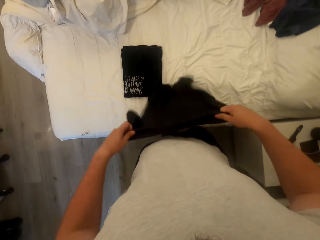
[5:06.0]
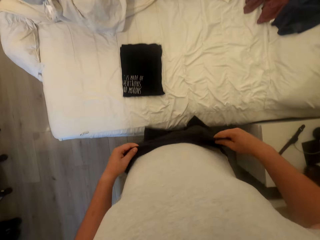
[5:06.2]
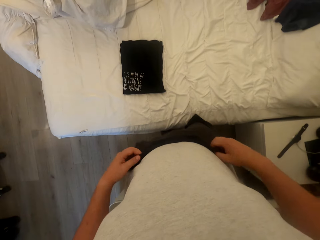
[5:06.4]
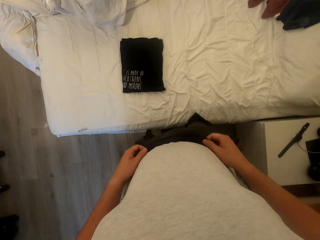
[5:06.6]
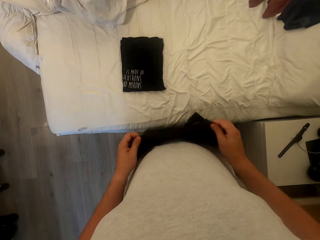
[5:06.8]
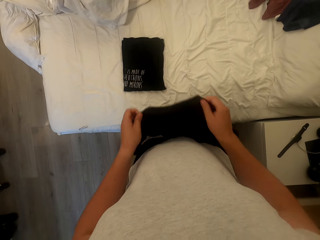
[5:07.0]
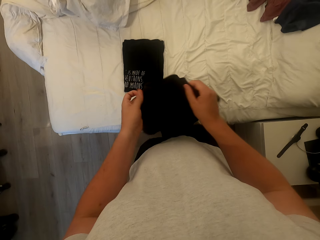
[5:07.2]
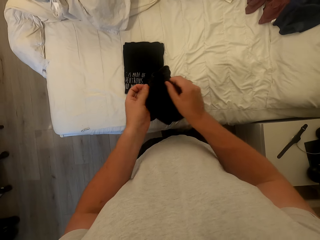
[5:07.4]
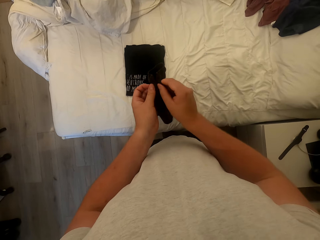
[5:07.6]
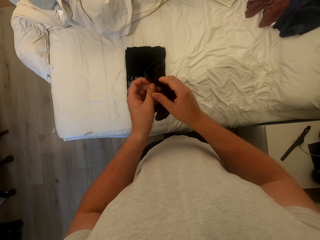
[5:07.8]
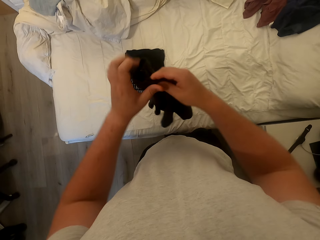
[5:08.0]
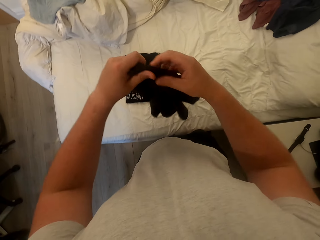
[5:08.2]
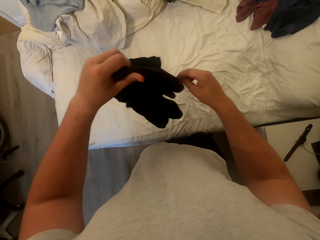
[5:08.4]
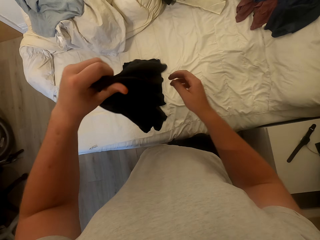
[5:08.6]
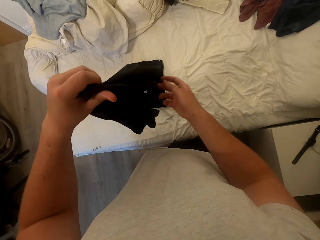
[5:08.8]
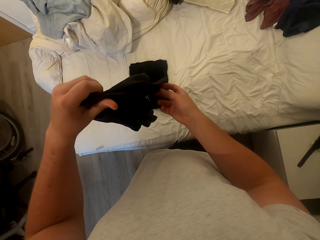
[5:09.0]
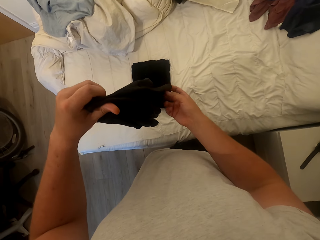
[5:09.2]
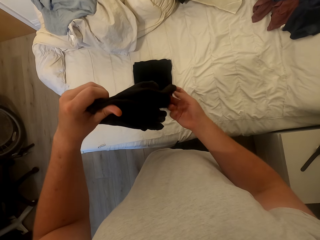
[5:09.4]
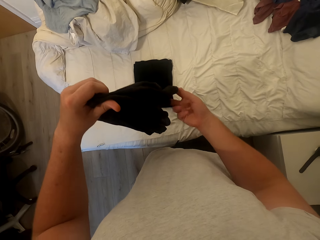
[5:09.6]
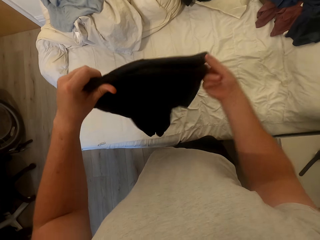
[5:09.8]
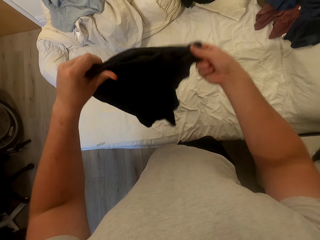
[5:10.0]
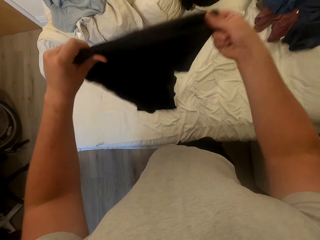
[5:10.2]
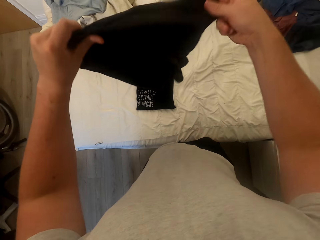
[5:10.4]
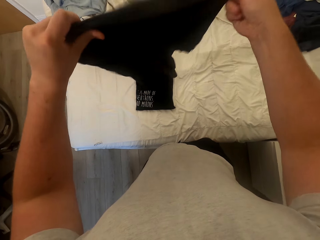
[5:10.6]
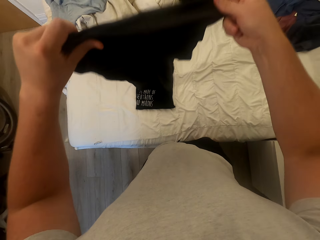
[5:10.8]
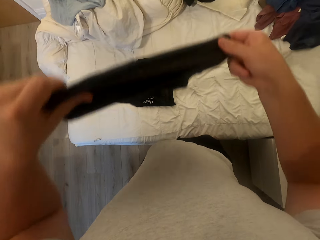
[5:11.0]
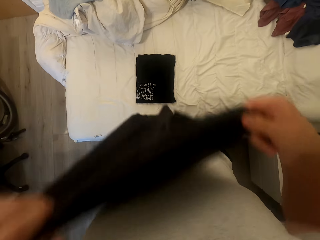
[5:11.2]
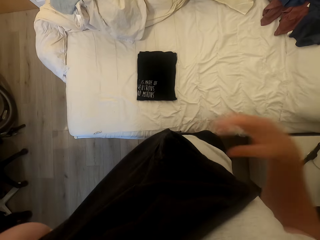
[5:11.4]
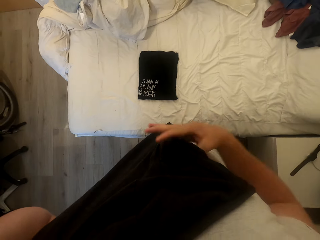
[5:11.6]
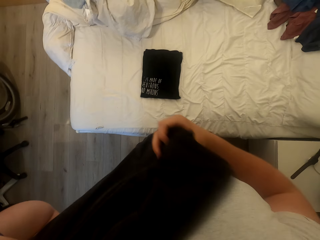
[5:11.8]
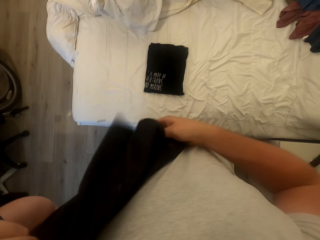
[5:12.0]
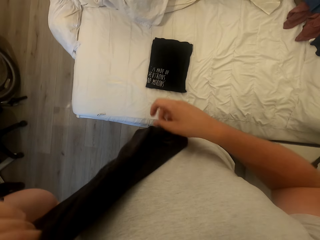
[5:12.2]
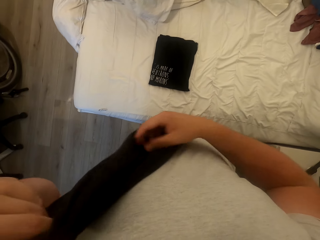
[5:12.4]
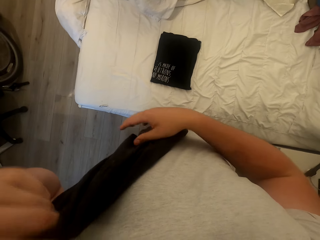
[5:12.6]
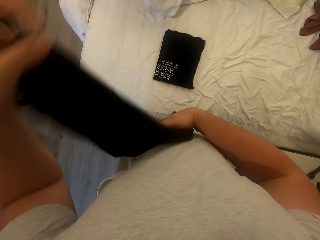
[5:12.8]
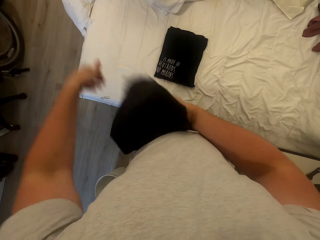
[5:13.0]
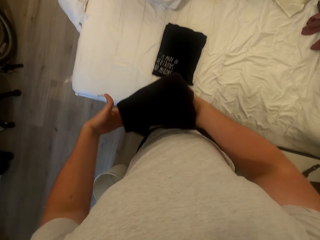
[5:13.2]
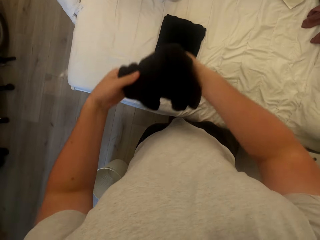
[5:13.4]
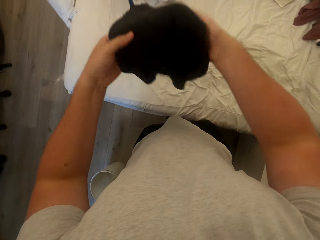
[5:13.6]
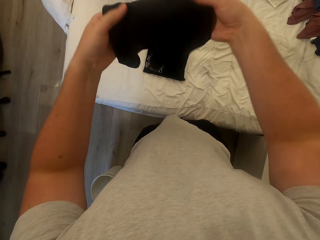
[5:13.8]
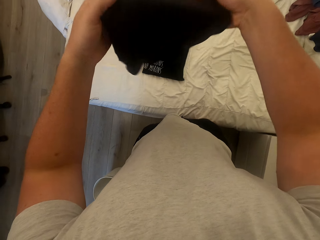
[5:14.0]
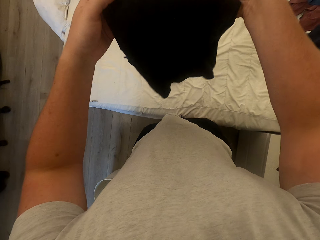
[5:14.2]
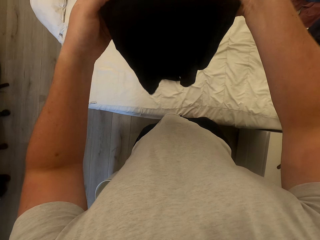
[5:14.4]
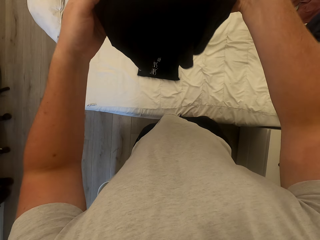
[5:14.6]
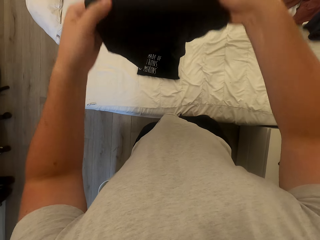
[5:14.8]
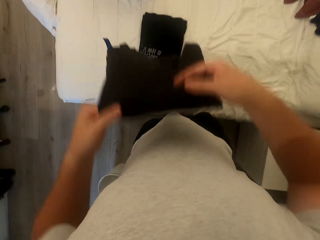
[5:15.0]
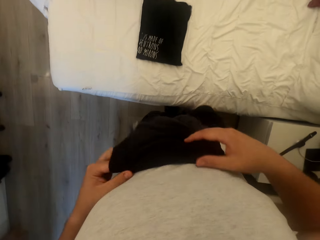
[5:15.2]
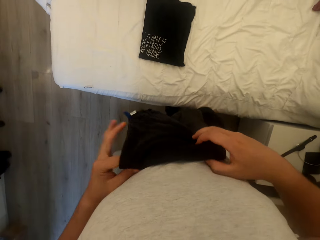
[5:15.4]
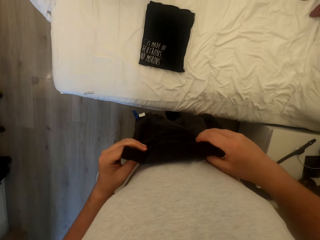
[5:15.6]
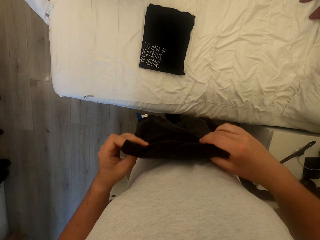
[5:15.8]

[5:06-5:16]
The camera wearer dusts the T-shirt. They fold the T-shirt.

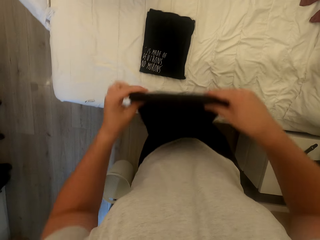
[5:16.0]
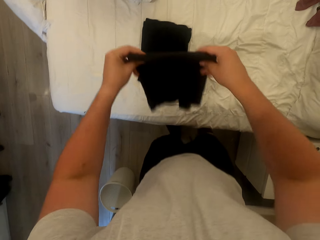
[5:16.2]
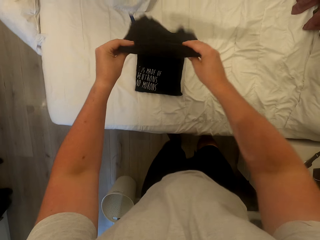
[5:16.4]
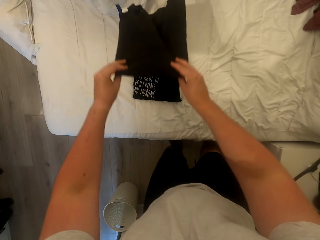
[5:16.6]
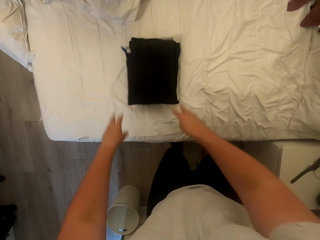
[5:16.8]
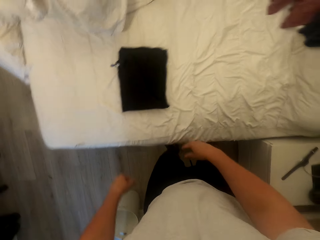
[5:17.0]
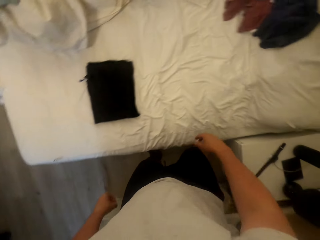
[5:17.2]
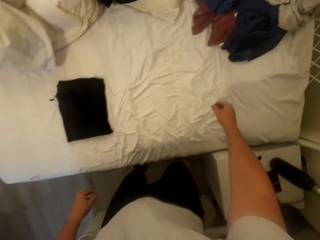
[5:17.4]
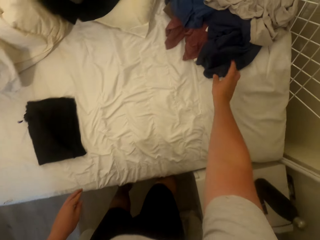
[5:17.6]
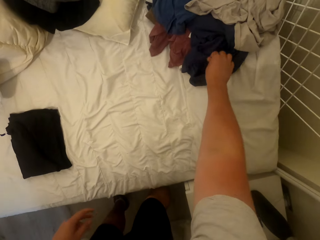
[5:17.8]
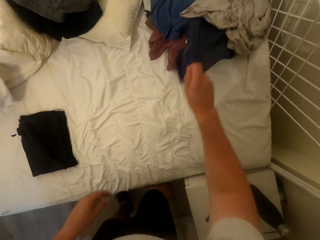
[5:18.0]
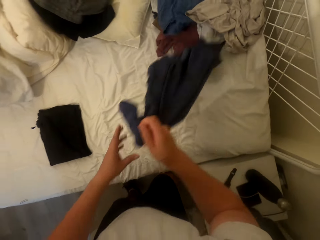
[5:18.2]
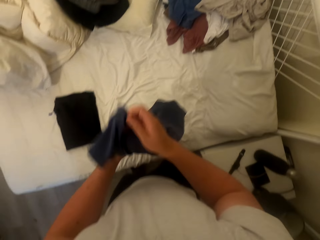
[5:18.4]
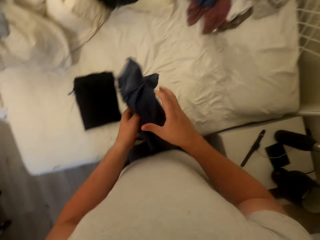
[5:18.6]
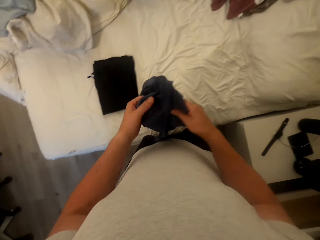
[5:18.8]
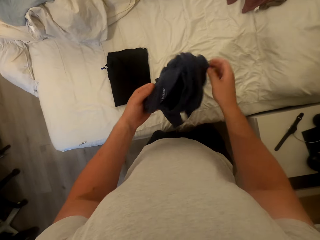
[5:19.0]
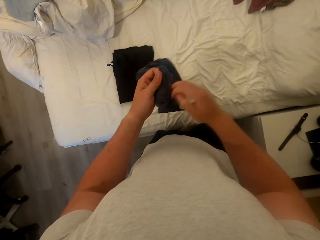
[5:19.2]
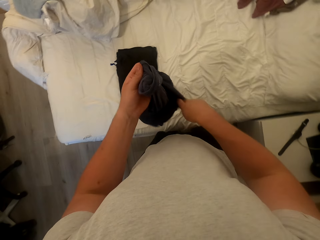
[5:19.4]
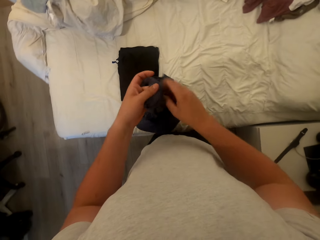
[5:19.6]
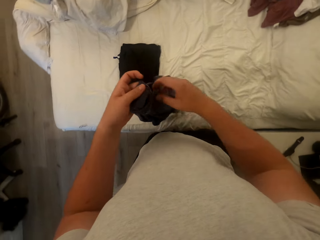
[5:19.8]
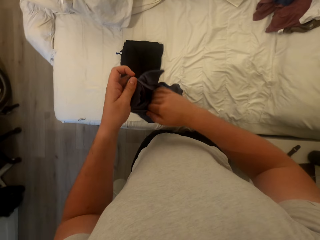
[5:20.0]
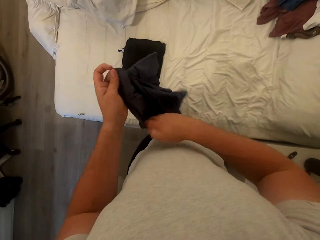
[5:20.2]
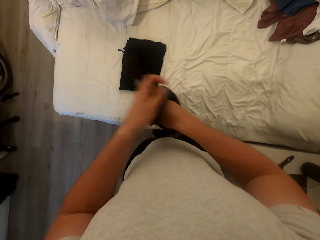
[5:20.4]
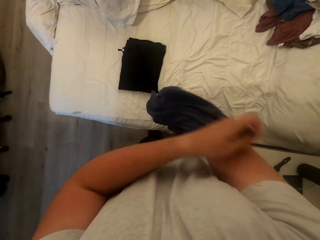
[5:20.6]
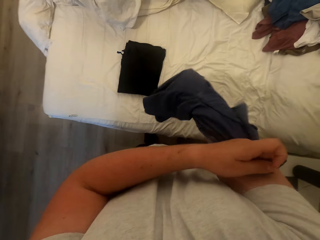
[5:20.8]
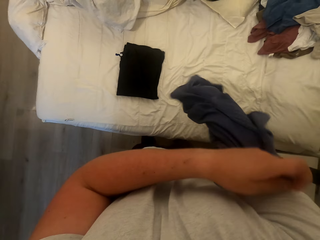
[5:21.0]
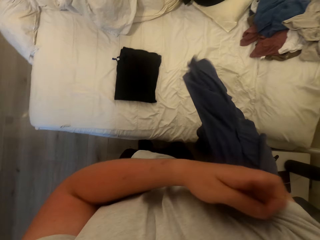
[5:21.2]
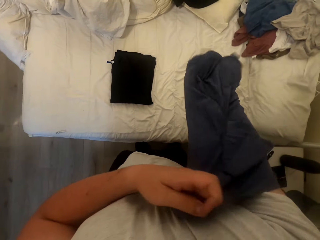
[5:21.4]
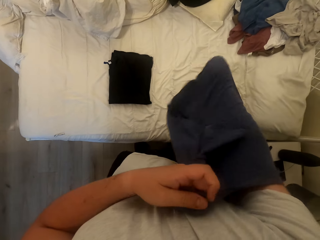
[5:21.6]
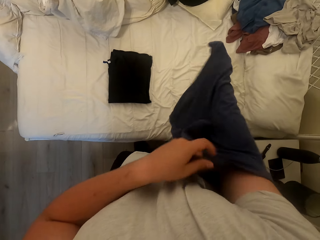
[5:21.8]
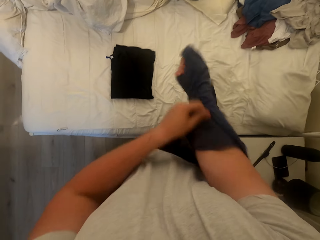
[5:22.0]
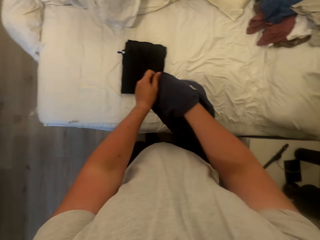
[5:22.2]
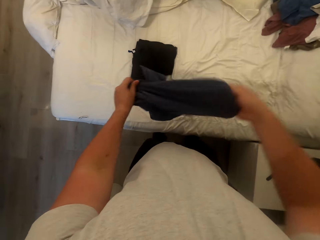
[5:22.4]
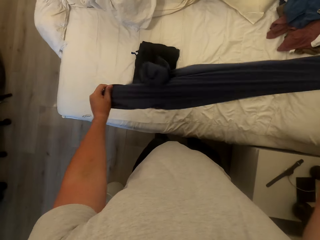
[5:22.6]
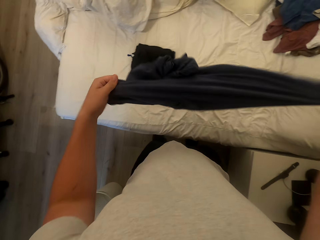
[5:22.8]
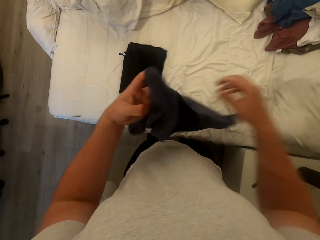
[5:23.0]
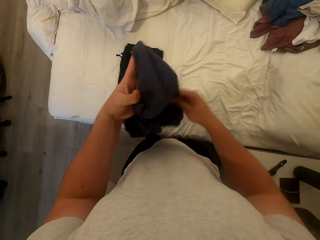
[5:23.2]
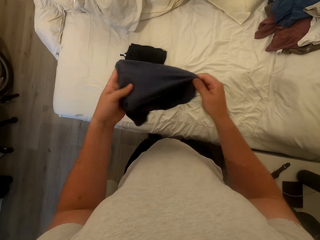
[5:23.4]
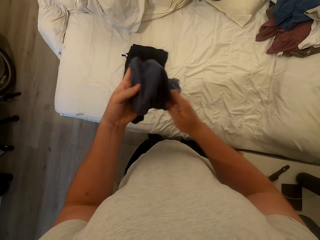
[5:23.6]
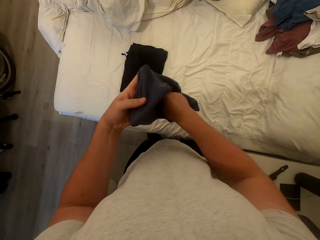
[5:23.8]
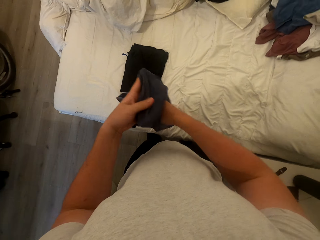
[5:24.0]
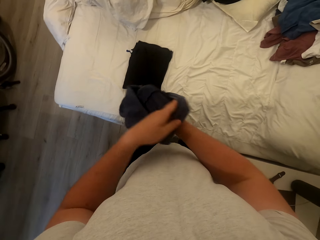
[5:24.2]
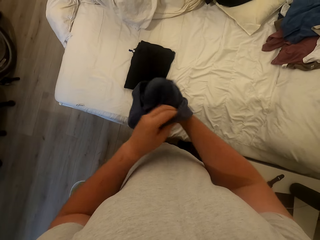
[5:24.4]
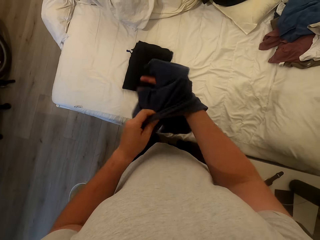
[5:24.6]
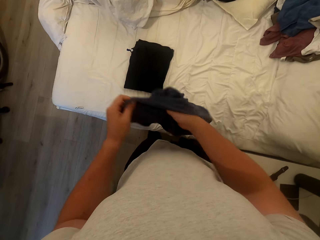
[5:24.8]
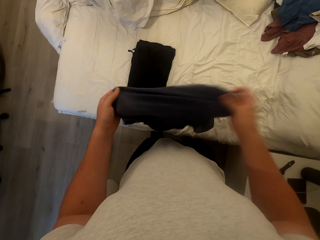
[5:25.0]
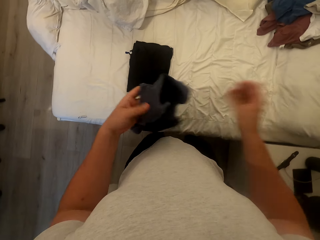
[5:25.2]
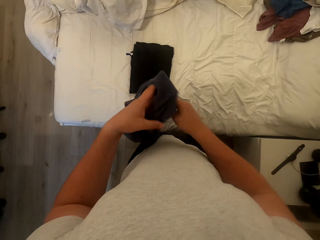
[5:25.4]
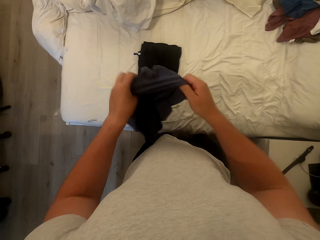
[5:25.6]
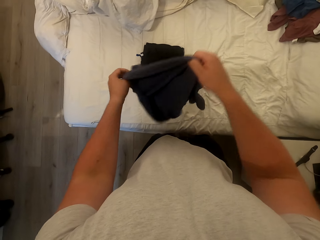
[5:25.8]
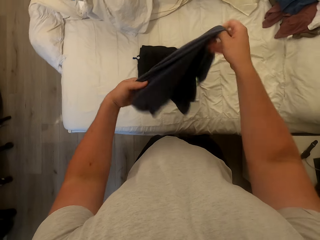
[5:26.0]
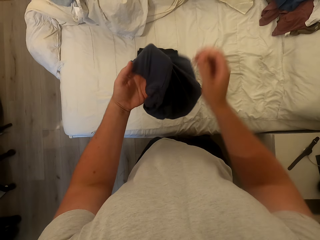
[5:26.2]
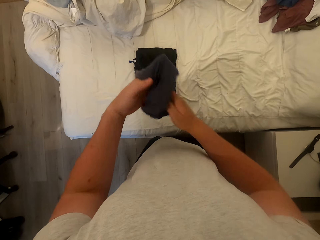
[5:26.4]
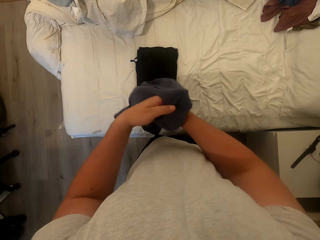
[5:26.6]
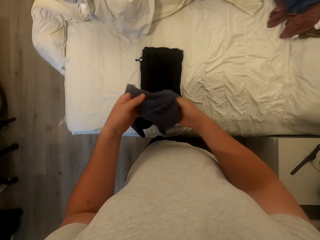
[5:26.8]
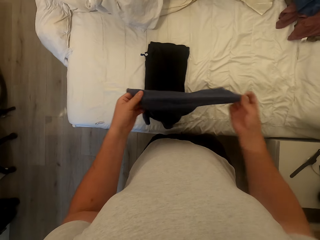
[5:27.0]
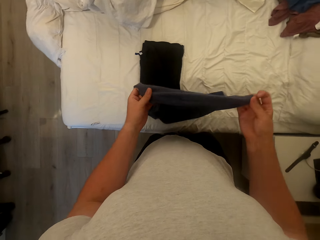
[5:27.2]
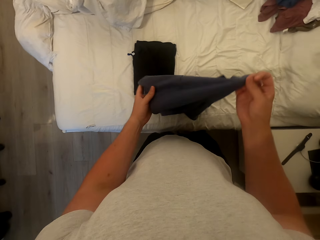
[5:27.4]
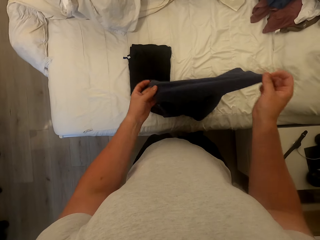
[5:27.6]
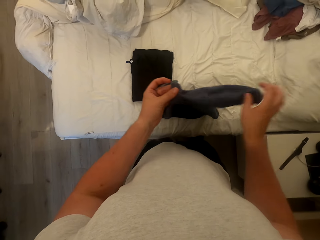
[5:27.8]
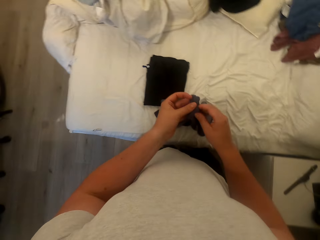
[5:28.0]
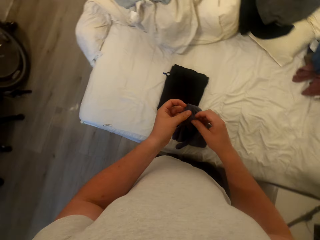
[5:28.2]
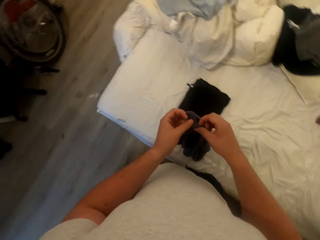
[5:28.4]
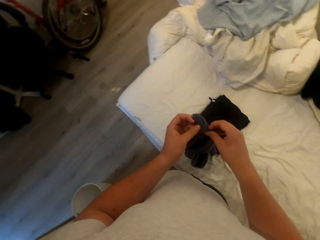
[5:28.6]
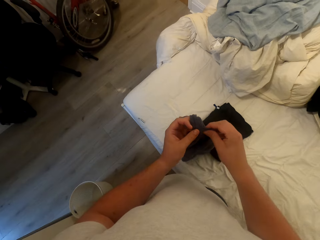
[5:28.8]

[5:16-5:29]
The camera wearer drops the T-shirt on the bed. They pick the third T-shirt from the bed. They turn the T-shirt inside out.
